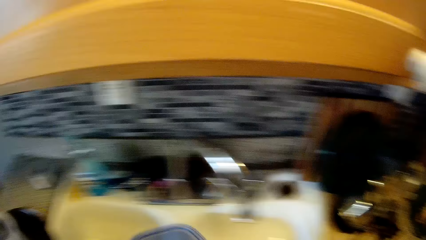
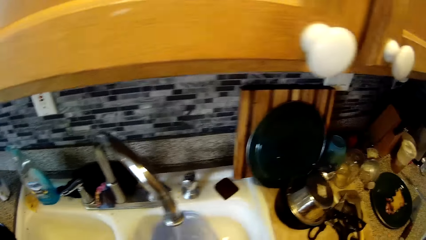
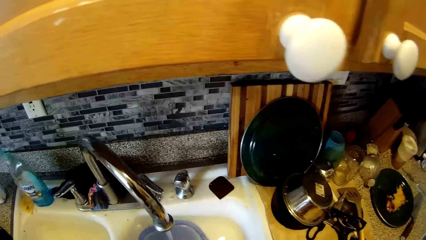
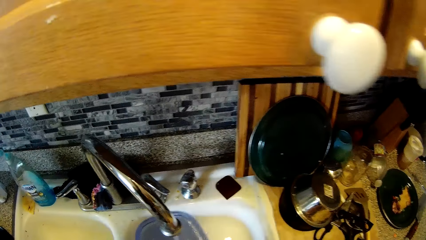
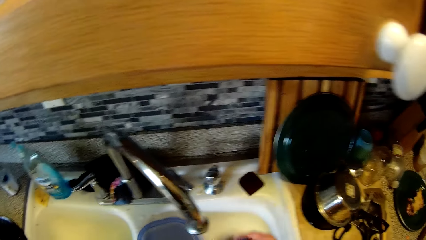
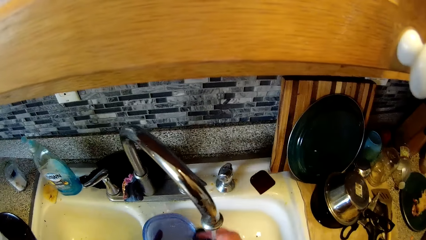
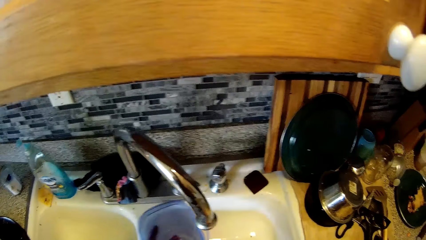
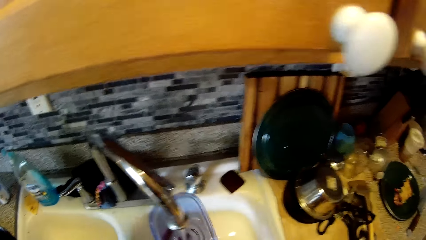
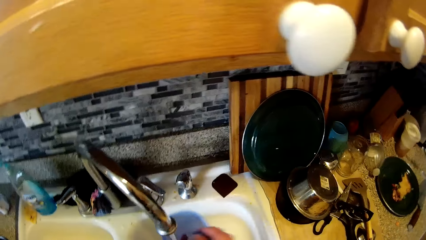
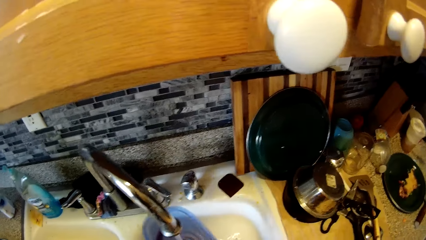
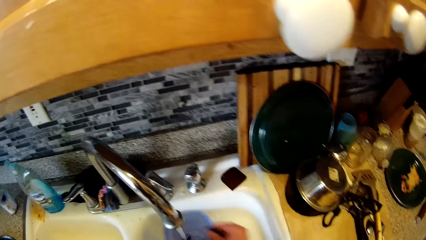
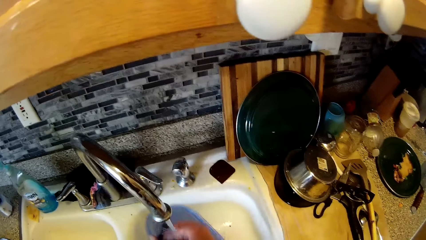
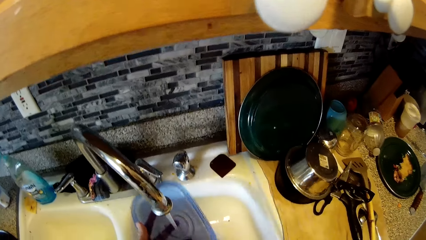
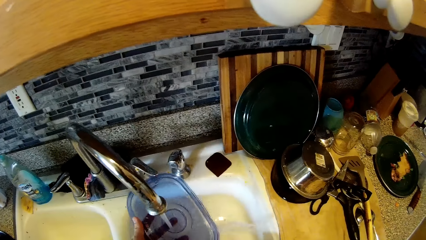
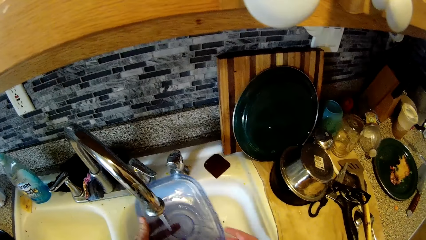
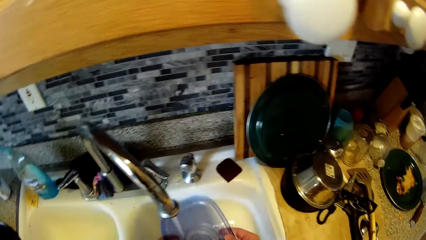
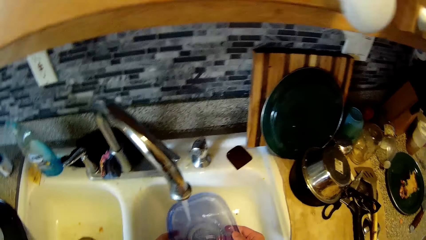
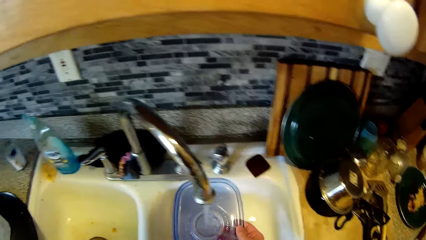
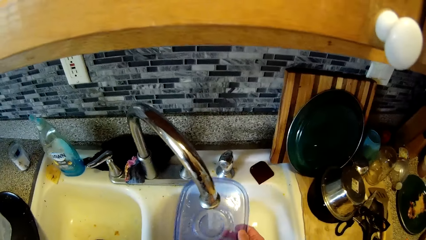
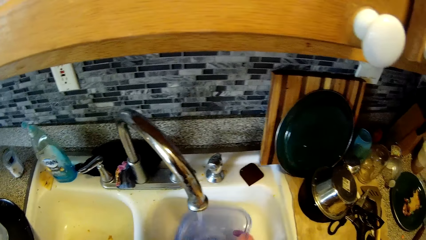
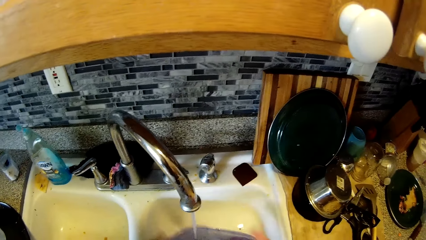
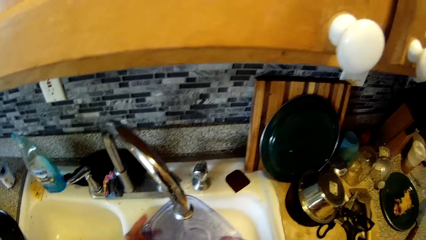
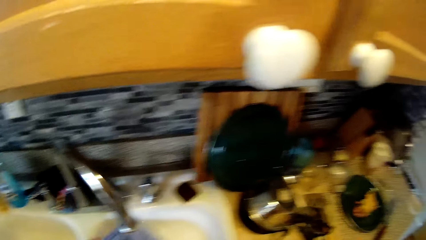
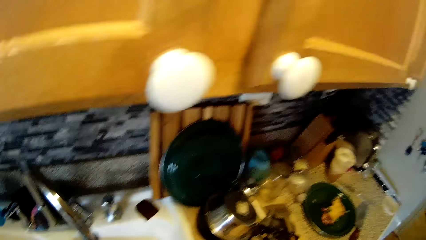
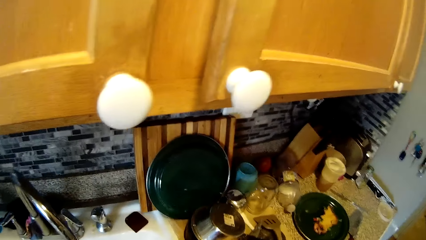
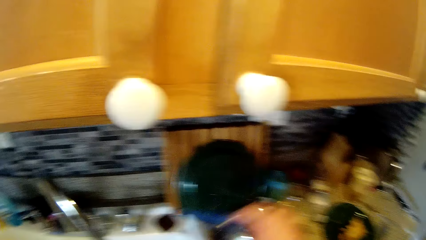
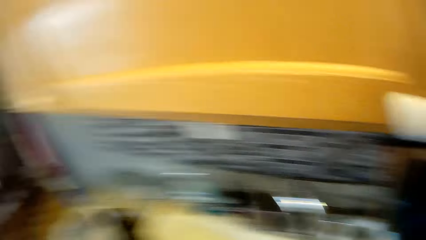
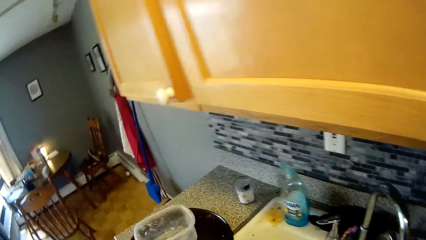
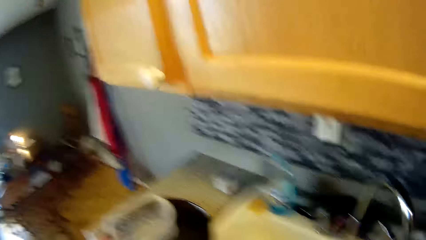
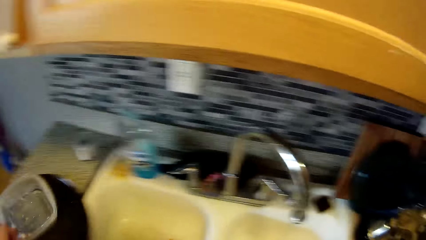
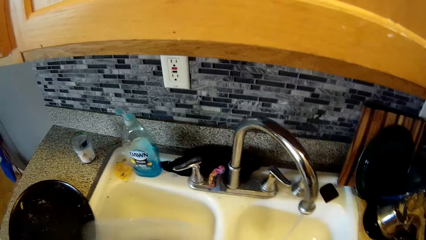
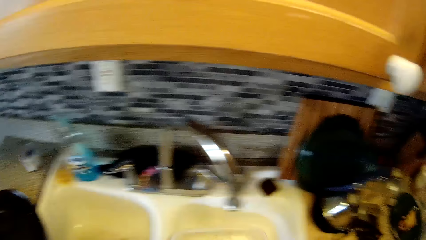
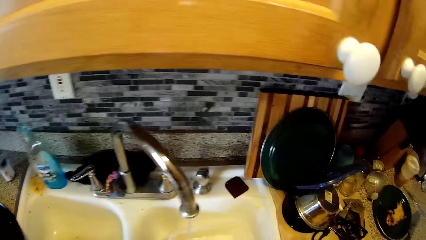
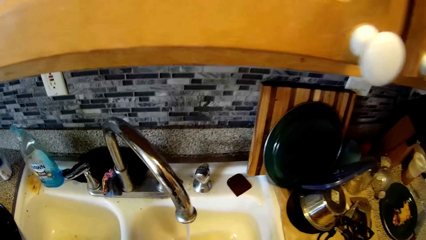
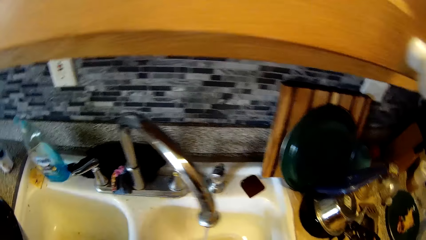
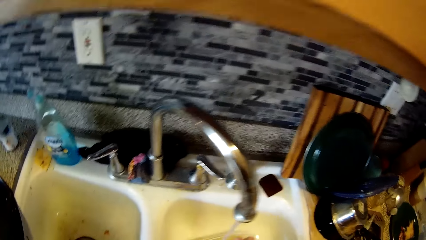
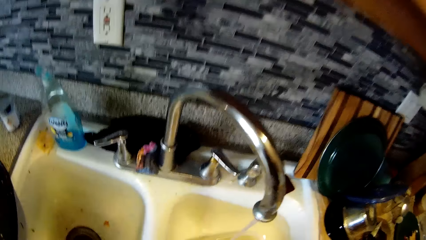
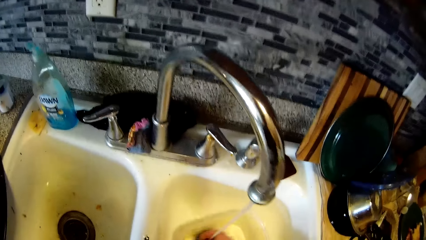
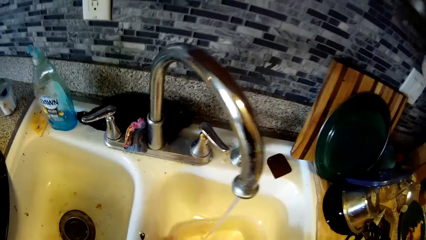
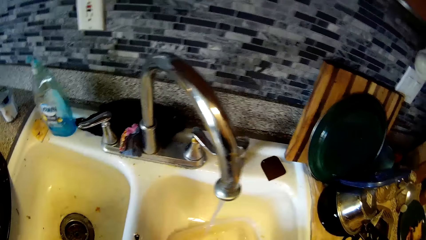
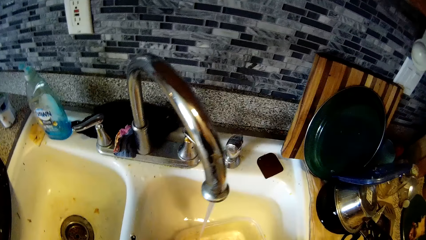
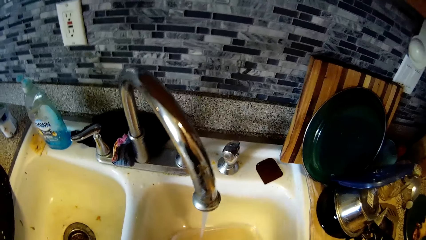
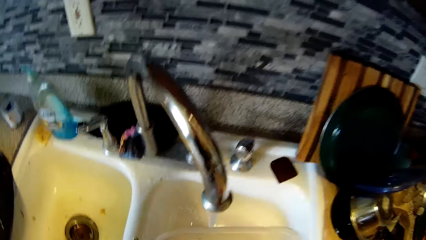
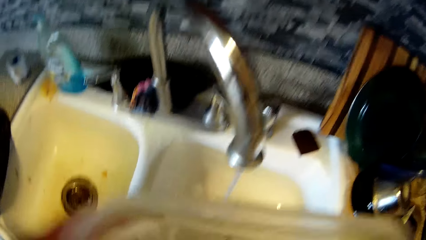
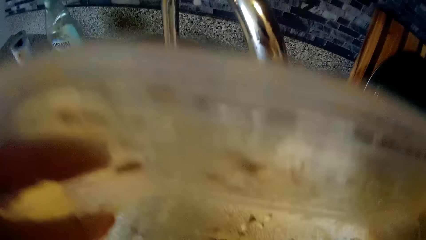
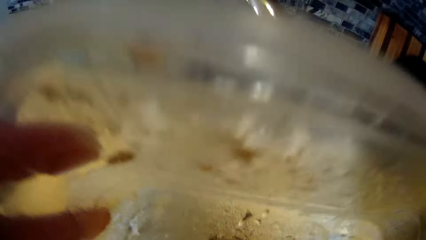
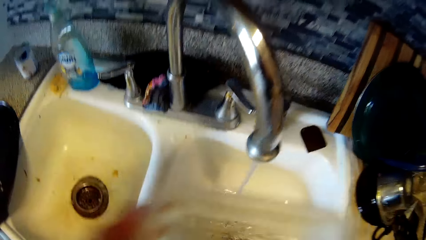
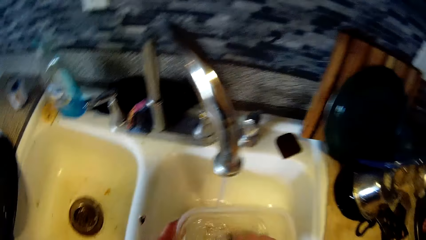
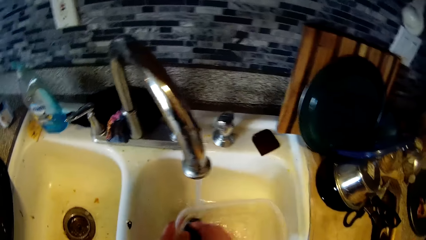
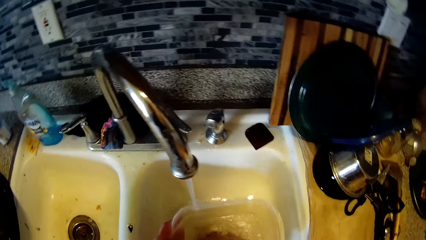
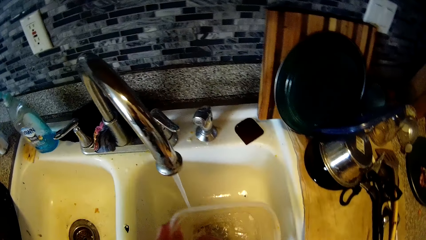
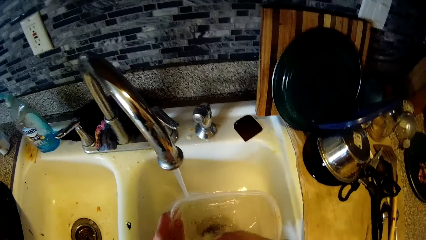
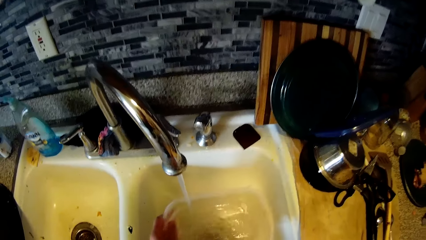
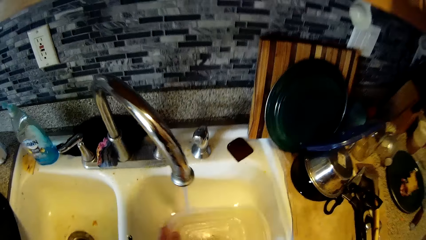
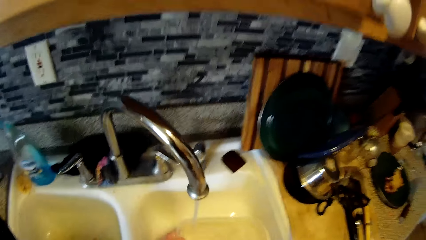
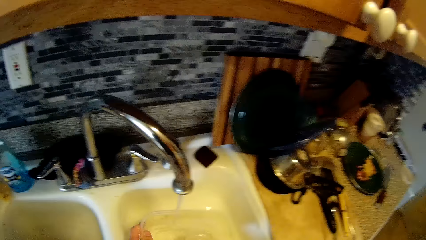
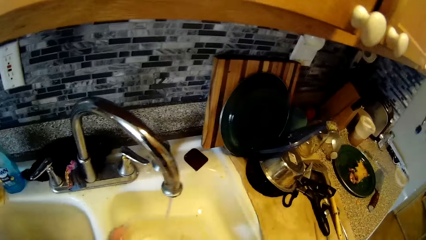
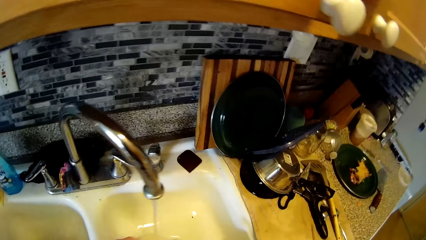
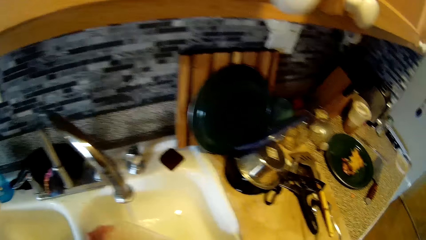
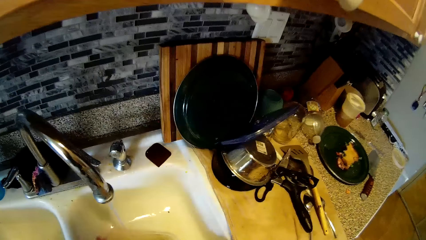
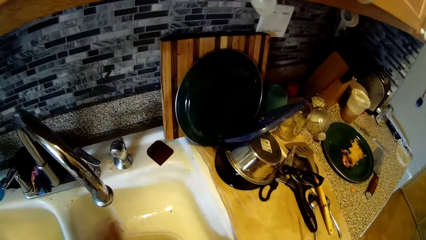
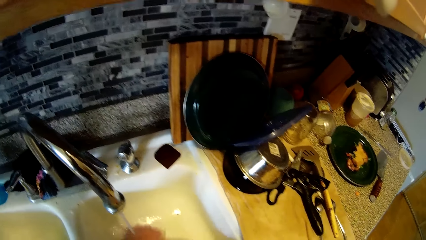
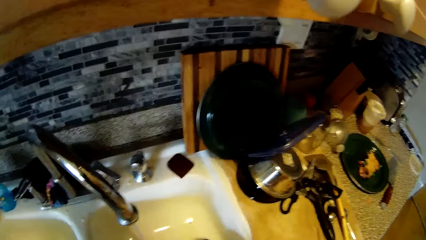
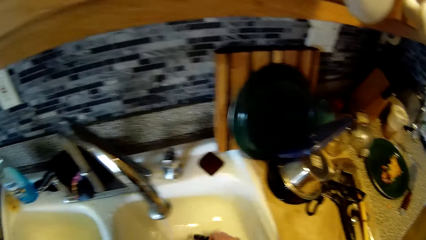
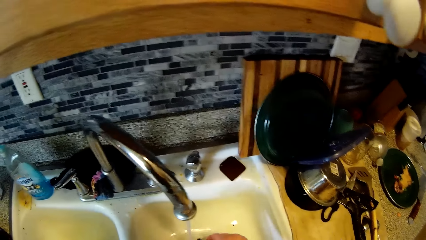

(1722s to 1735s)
The camera wearer washes the cover of the plate with the sponge in his right hand. He drops the cover of the plate on the countertop with his right hand. He picks up a plate from the countertop with his left hand. He washes the plate with the sponge in his right hand.

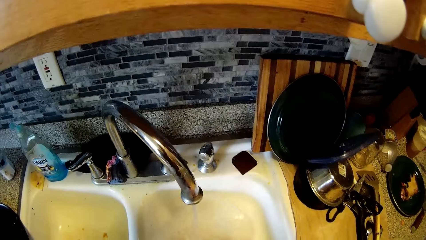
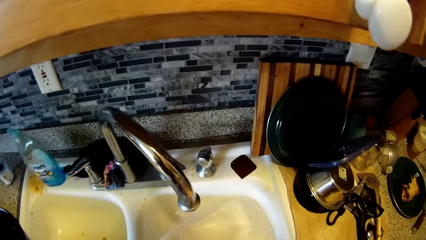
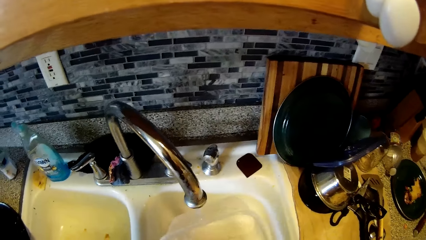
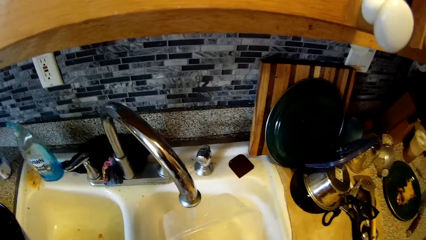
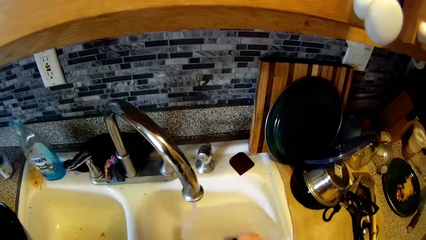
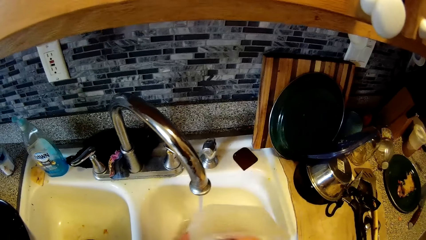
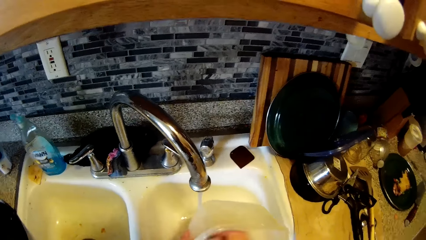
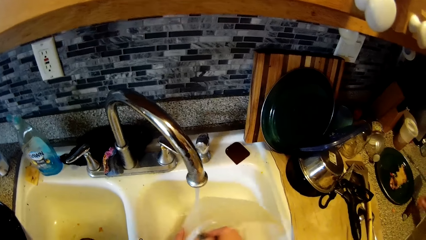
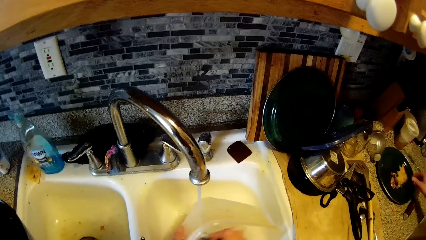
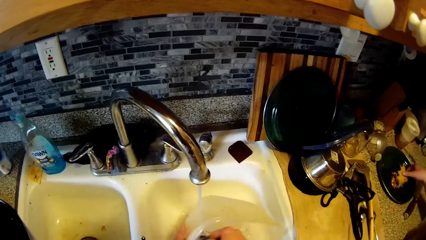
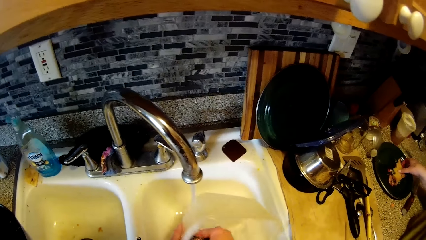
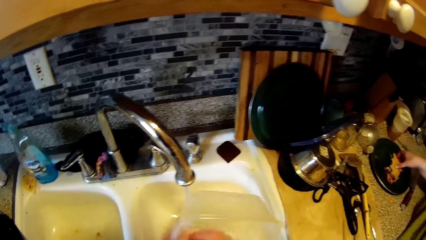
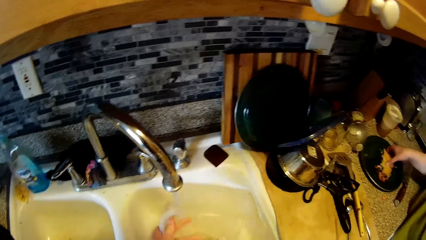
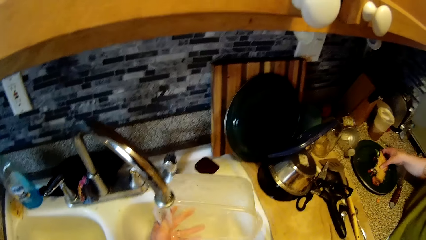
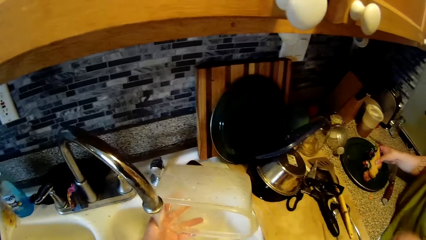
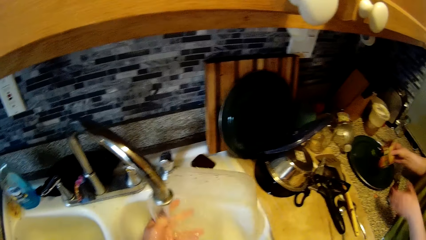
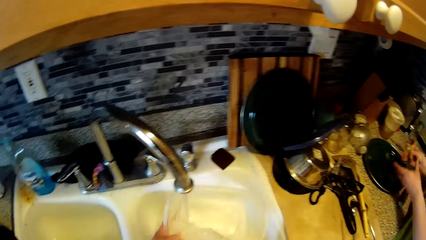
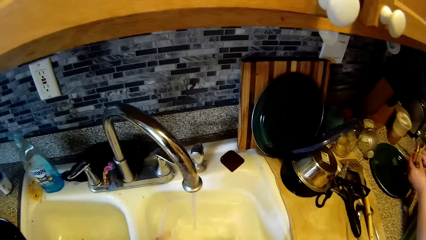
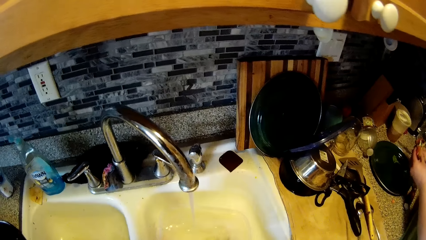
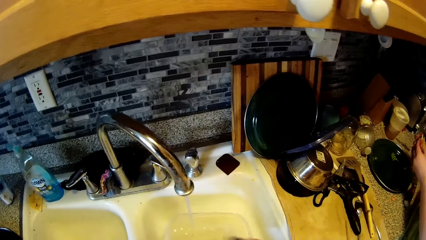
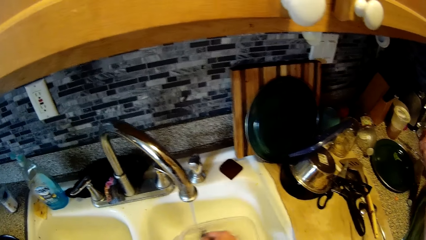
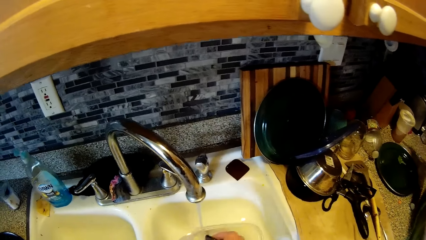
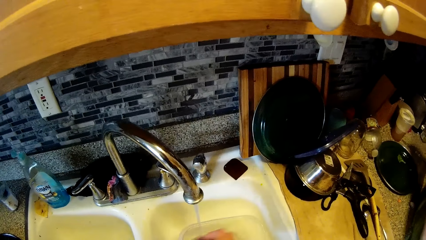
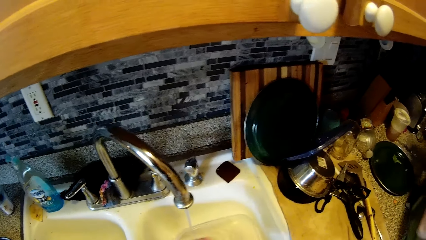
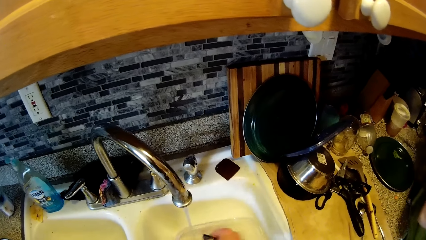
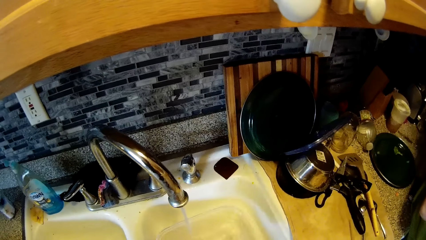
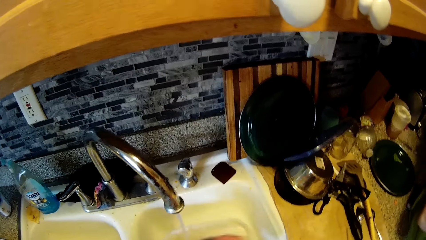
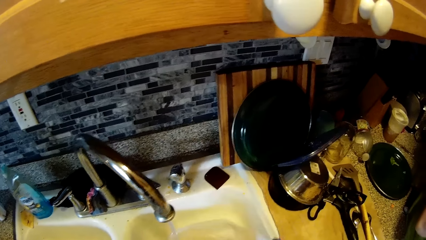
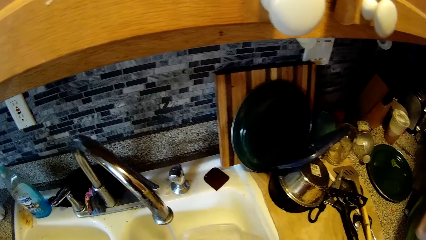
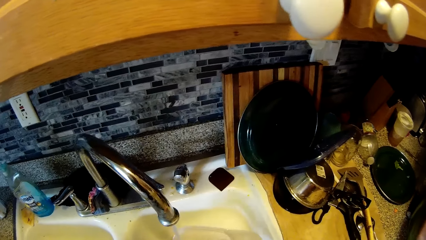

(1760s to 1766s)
The woman picks up the sandwich from the plate with her right hand. The camera wearer washes utensils. The woman converses with the camera wearer.
